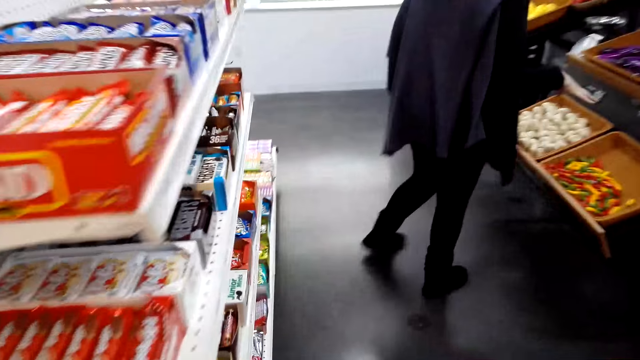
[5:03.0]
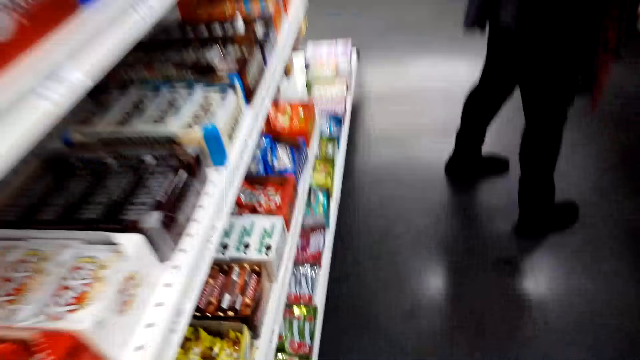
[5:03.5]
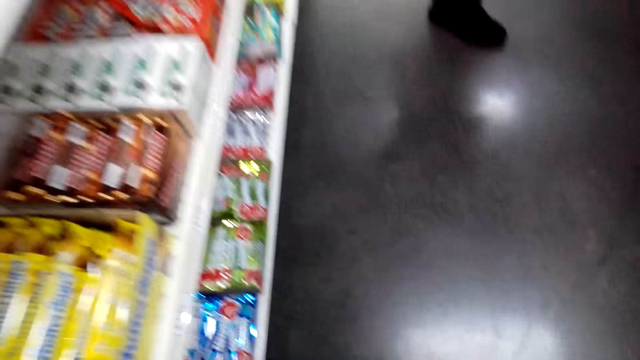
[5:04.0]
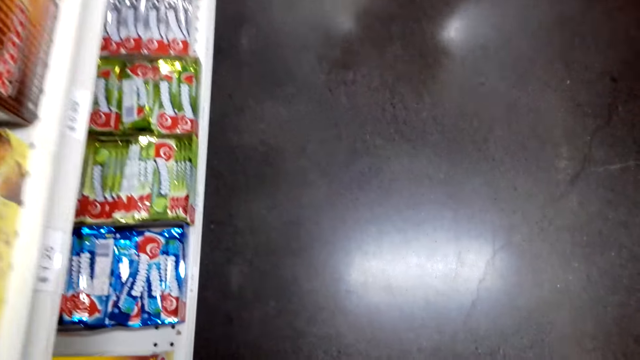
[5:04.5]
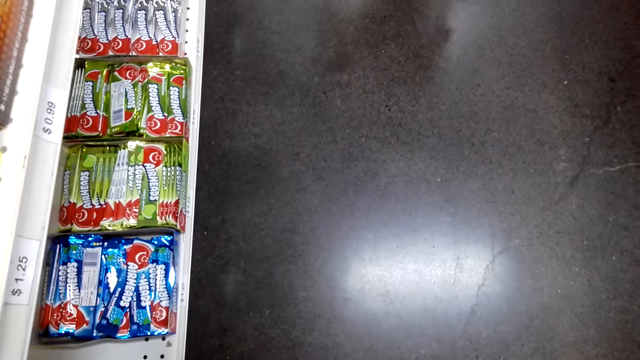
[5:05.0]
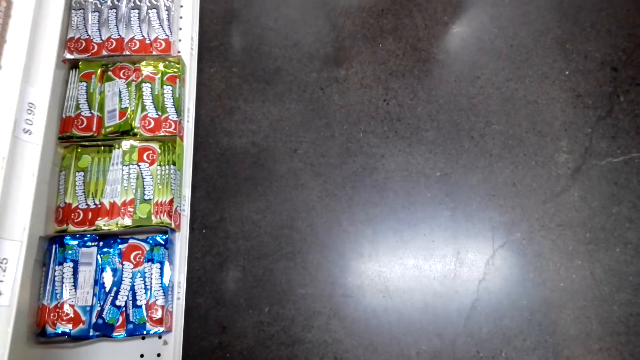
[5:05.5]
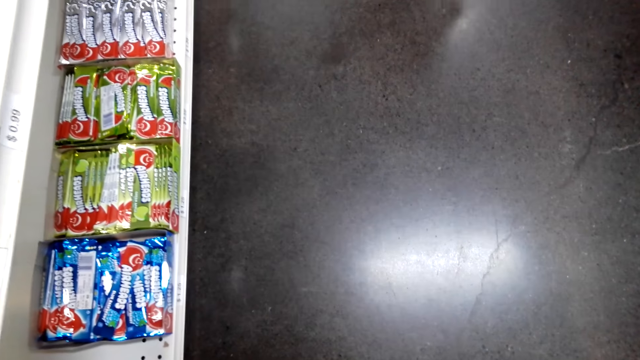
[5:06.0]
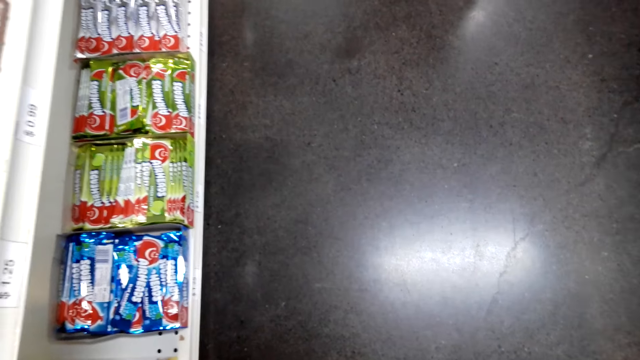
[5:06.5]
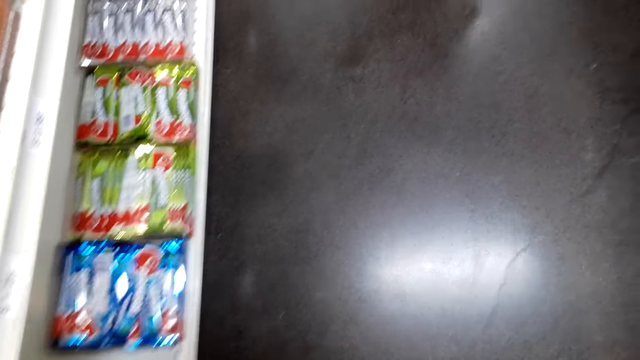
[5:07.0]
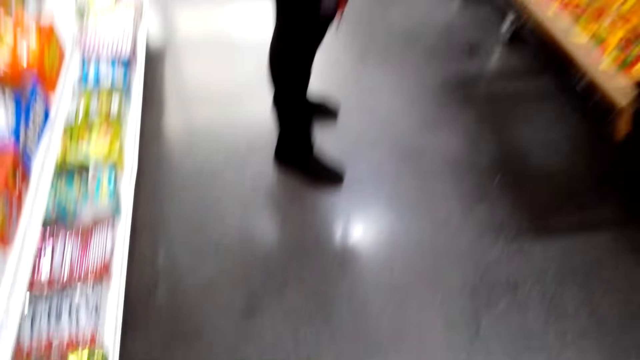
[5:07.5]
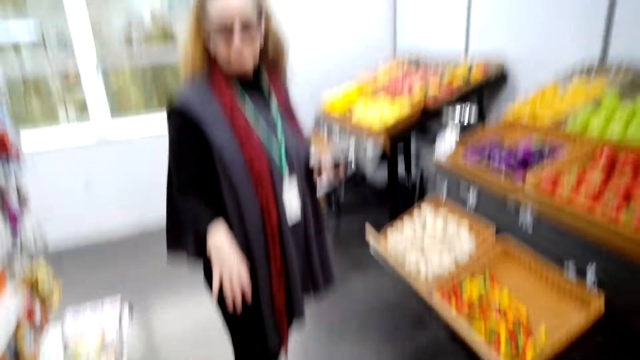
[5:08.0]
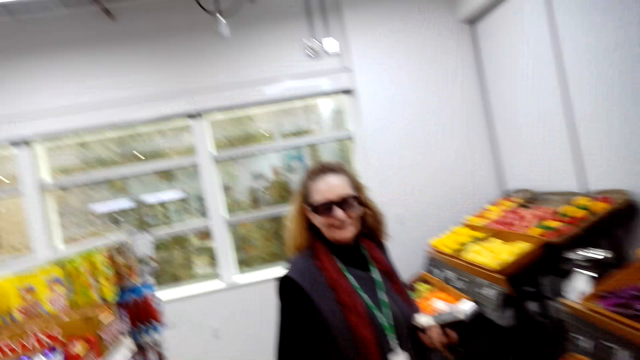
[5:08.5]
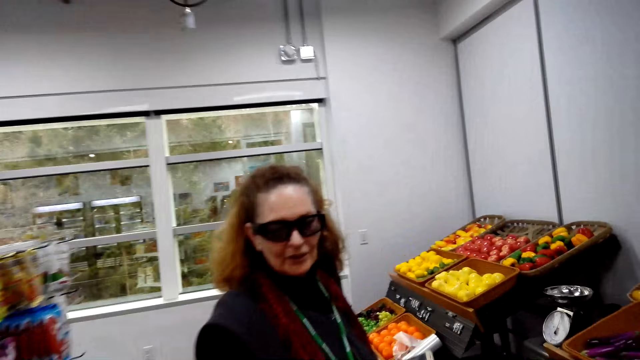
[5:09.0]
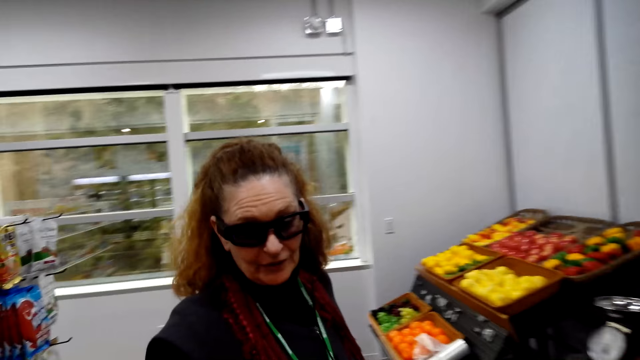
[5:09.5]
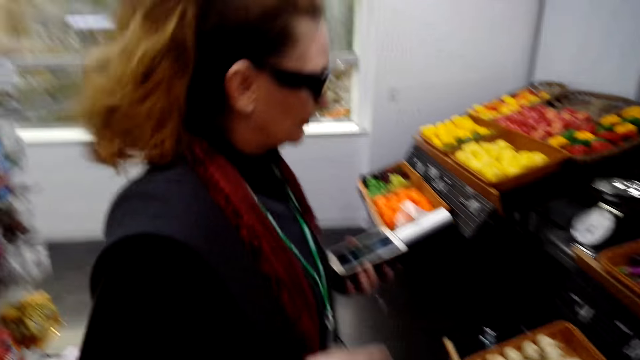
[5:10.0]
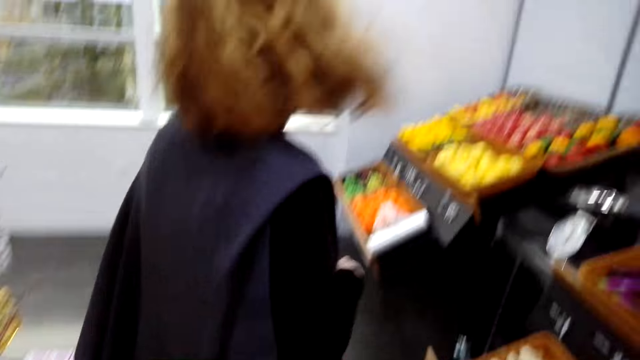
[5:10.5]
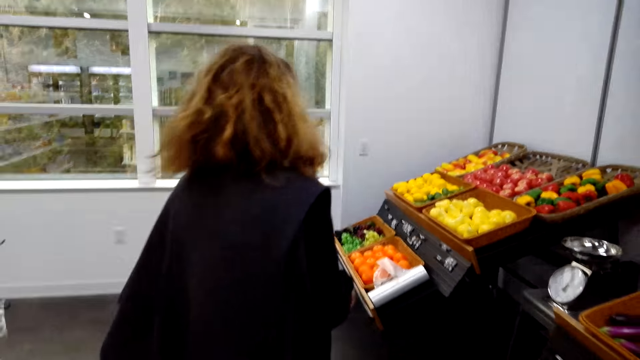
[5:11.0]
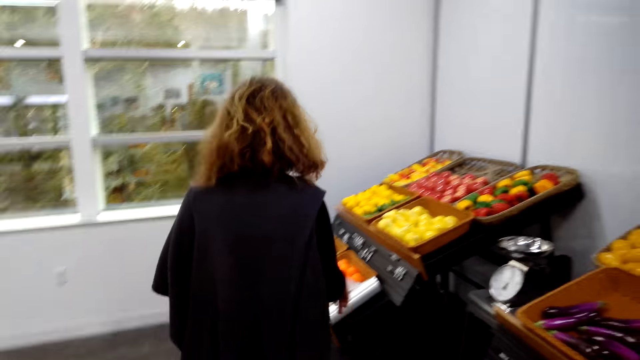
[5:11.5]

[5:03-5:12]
The camera wearer looks at the products on the shelf. They move around the building. They converse with a woman.

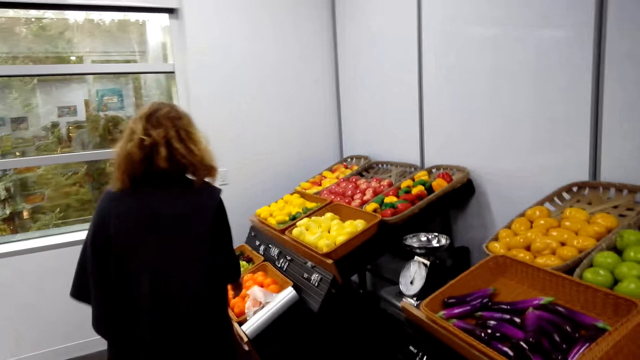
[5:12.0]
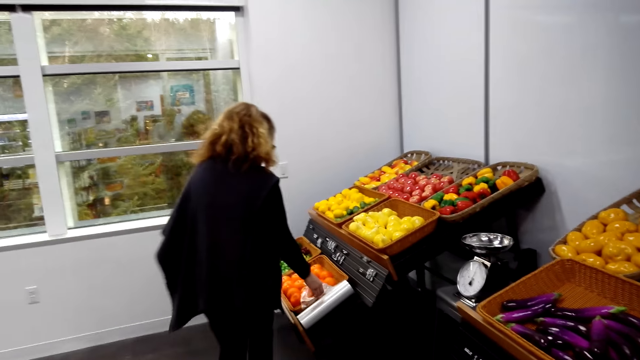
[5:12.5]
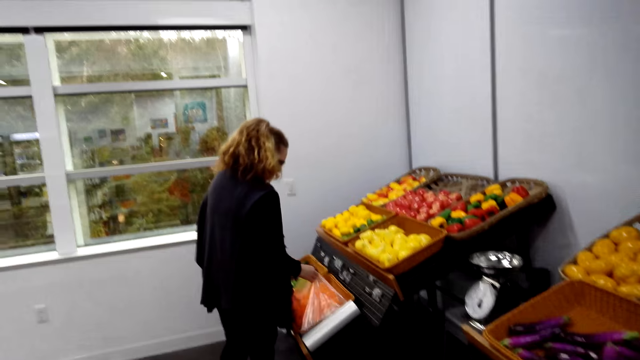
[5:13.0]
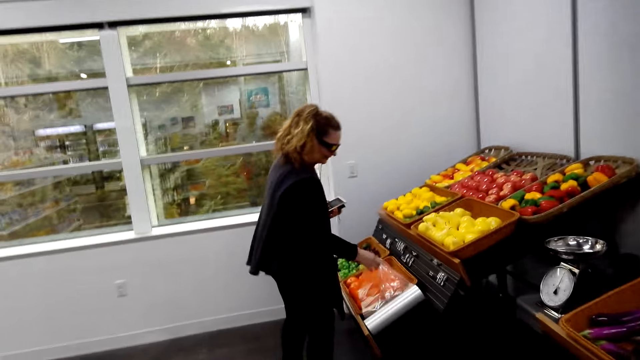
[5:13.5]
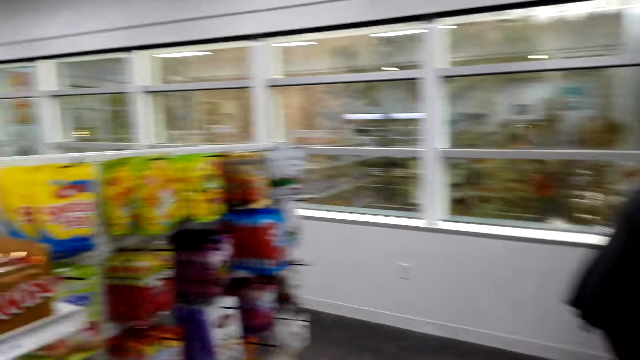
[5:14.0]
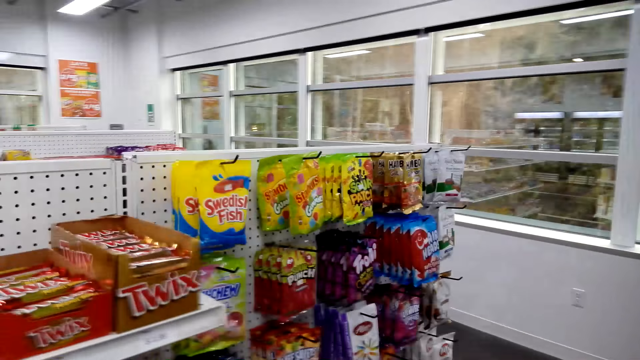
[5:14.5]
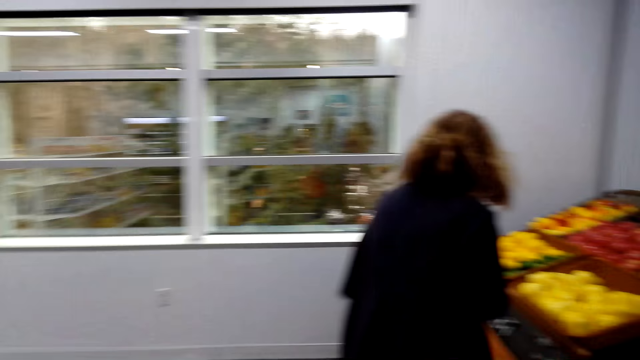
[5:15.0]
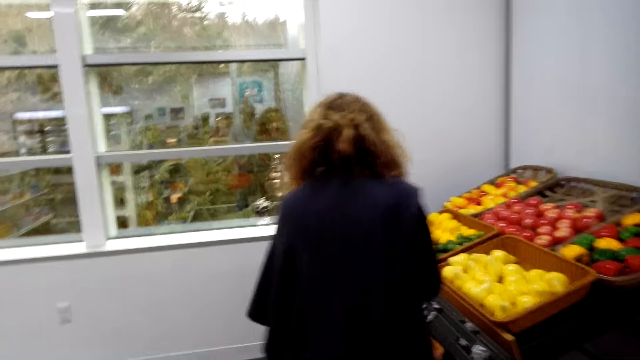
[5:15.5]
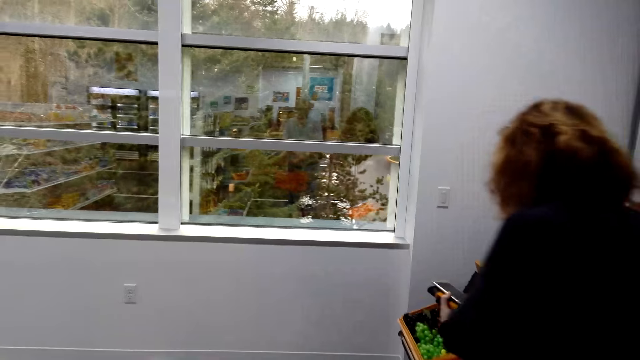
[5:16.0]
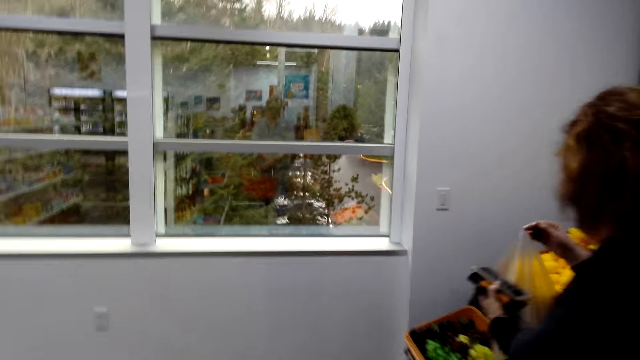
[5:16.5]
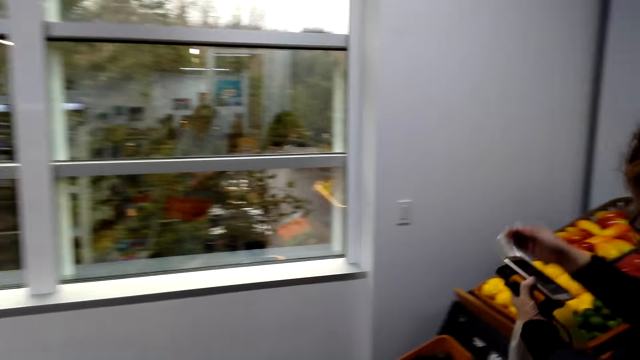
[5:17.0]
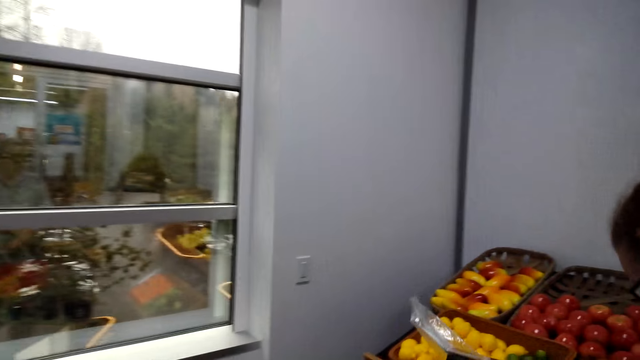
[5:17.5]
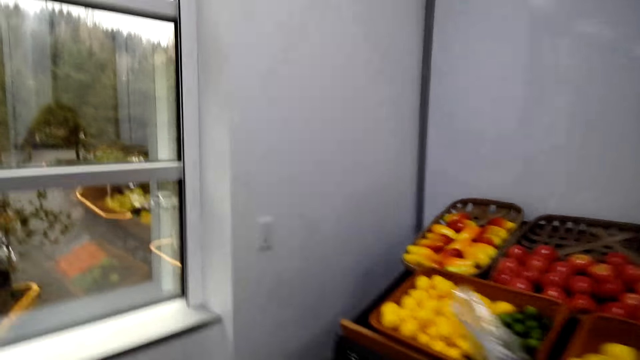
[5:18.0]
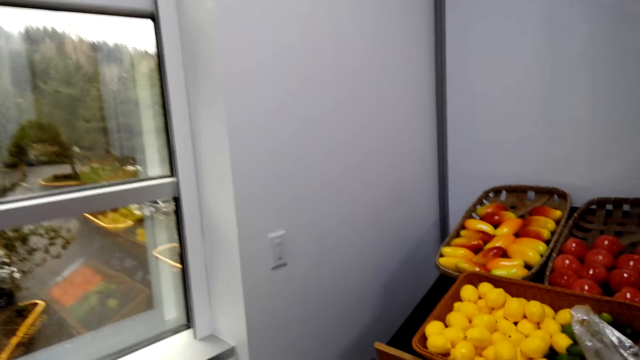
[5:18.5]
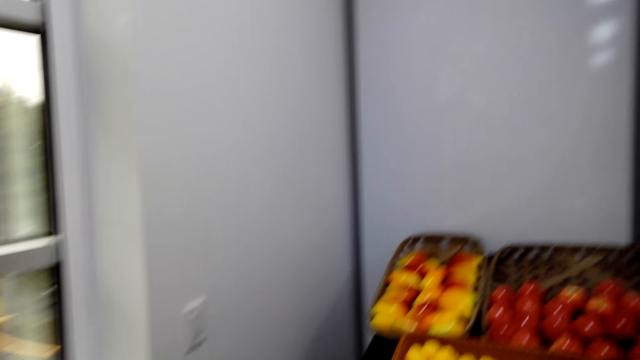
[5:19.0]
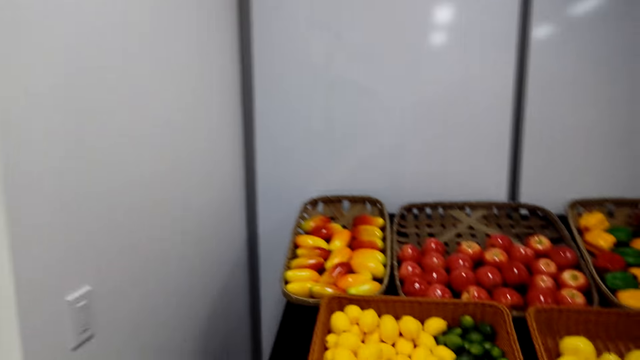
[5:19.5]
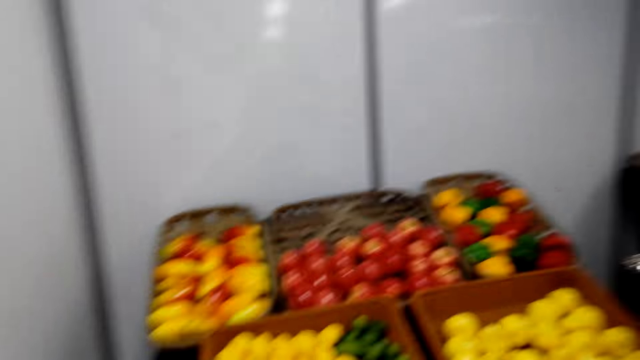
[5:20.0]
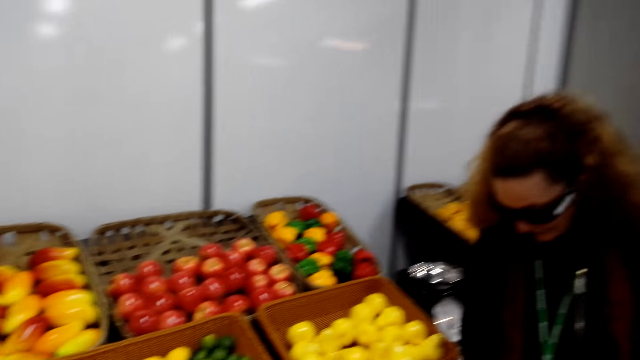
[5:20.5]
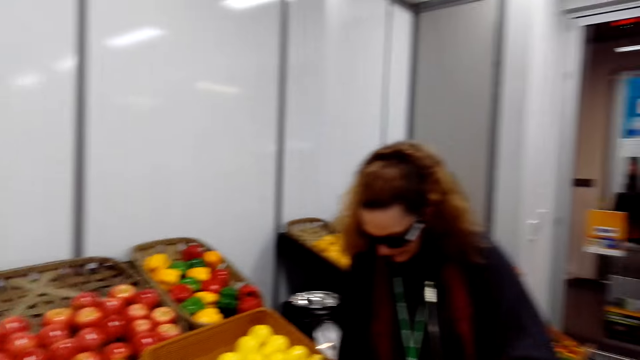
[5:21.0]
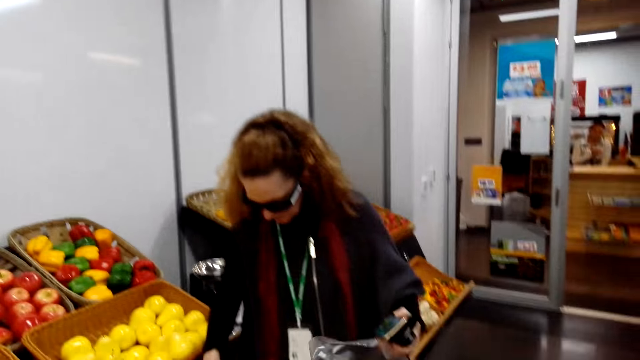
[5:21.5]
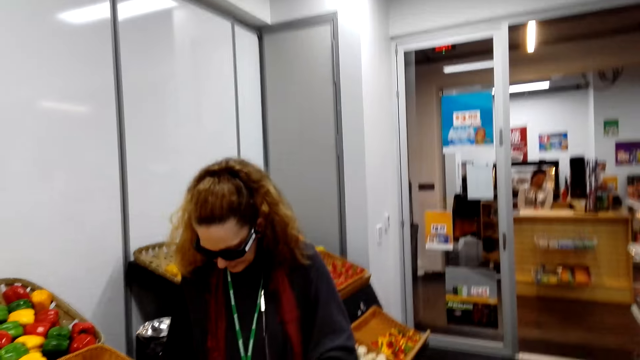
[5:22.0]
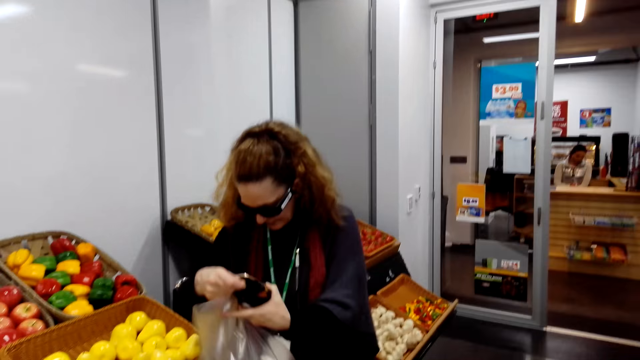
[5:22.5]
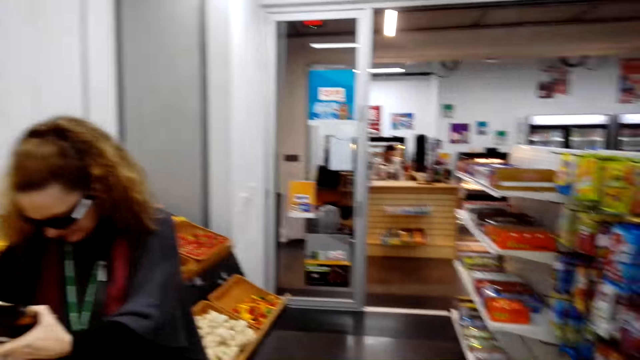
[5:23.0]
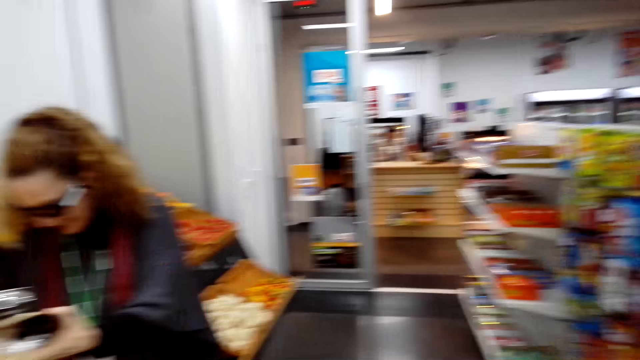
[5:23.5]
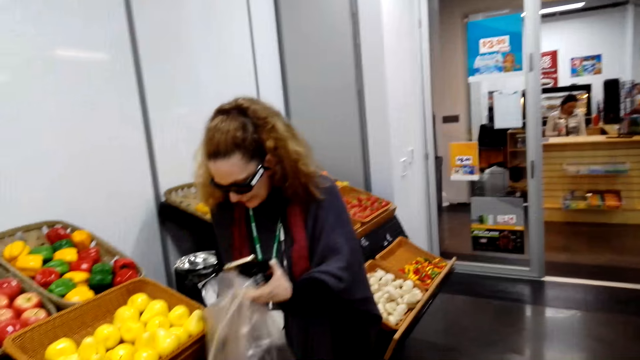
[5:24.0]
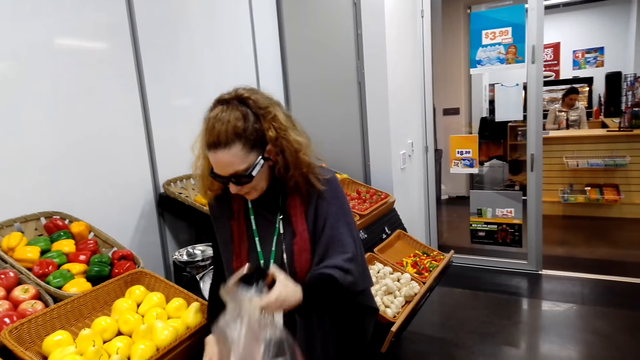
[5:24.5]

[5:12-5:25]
A woman picks up the nylon paper. The camera wearer walks in the store. They converse with the woman.
